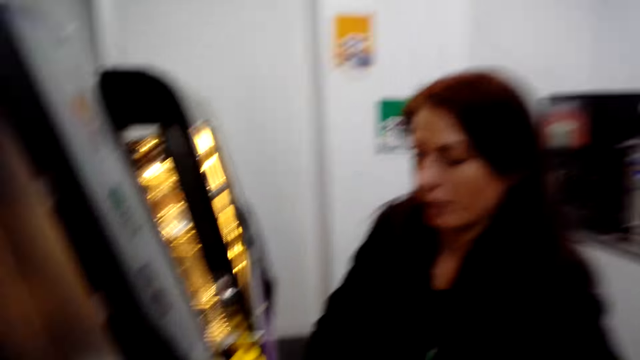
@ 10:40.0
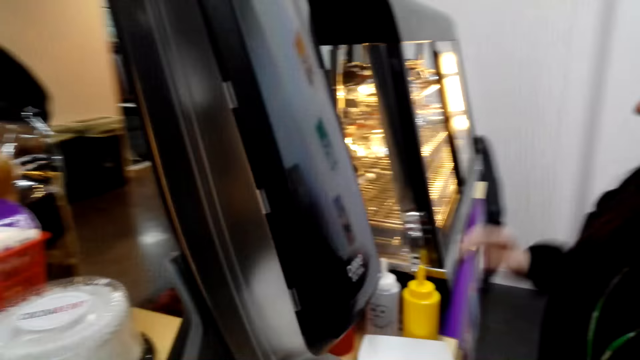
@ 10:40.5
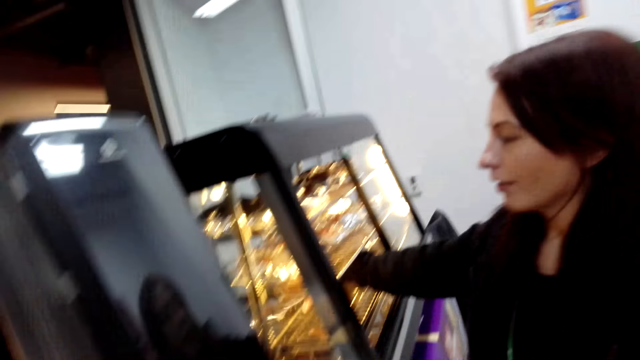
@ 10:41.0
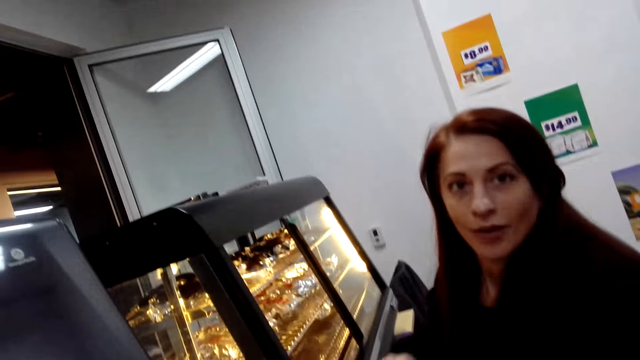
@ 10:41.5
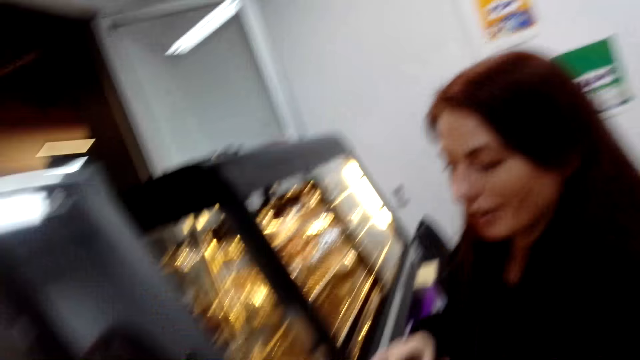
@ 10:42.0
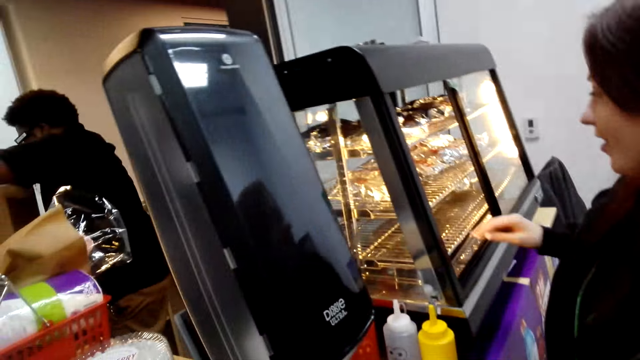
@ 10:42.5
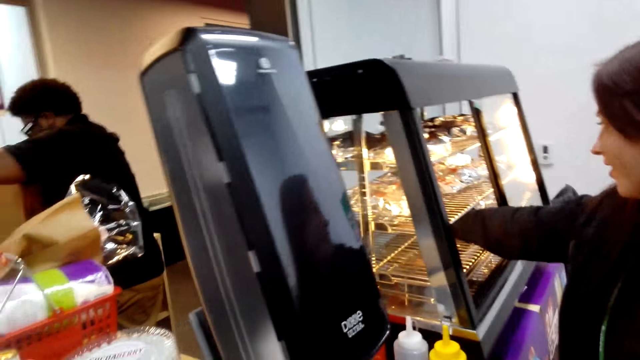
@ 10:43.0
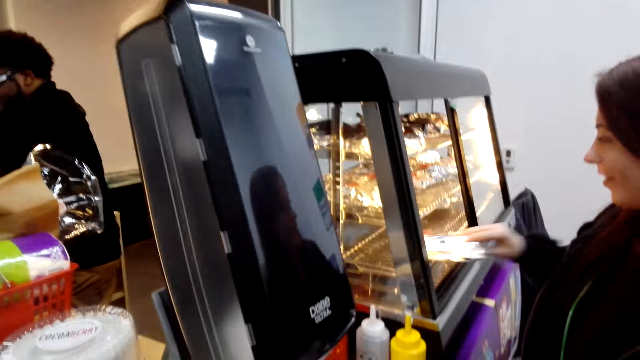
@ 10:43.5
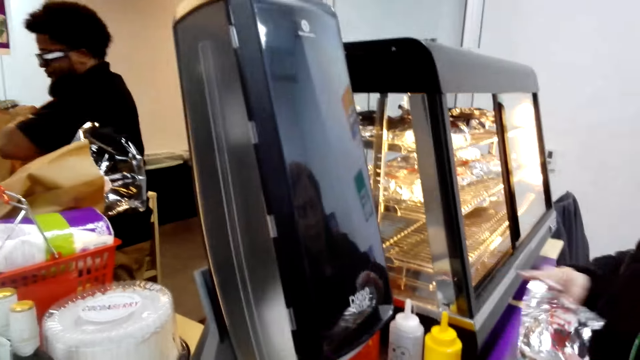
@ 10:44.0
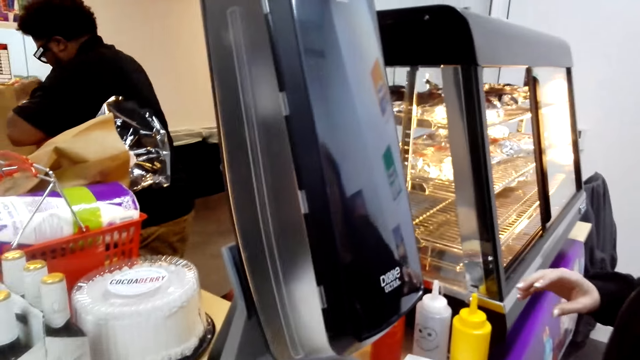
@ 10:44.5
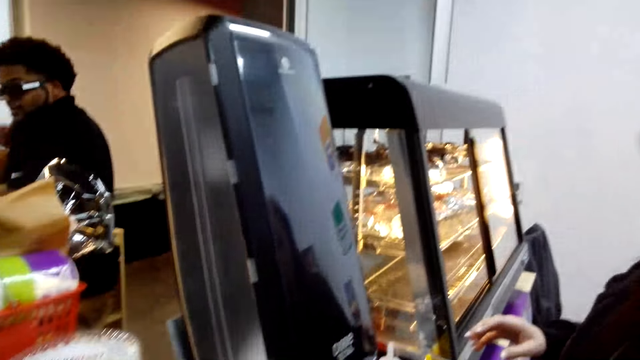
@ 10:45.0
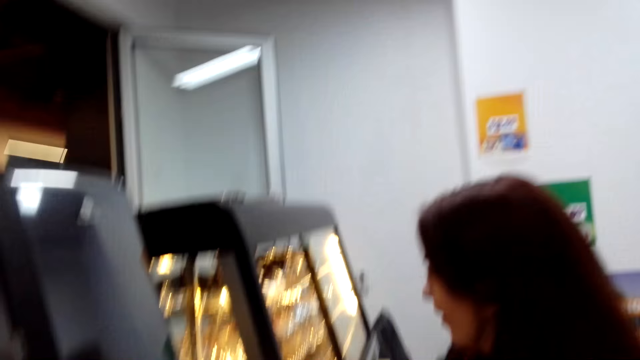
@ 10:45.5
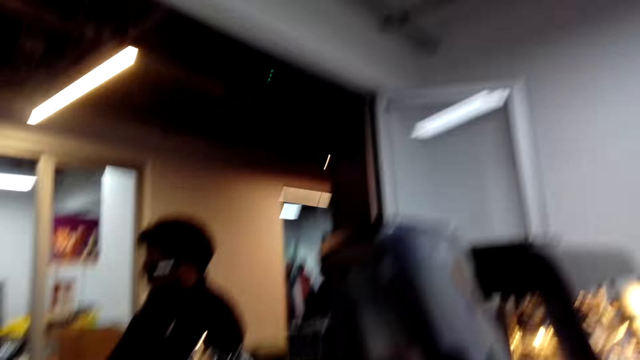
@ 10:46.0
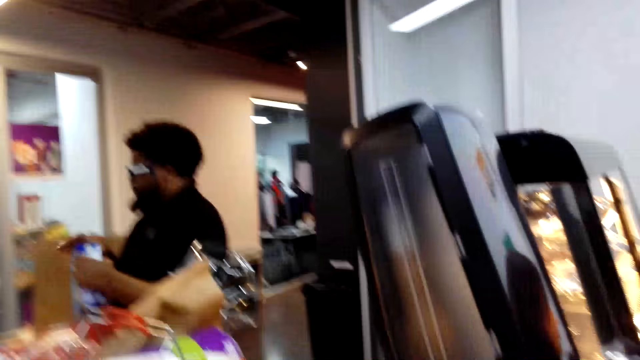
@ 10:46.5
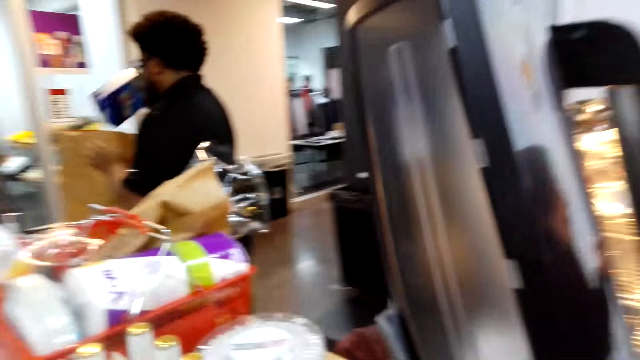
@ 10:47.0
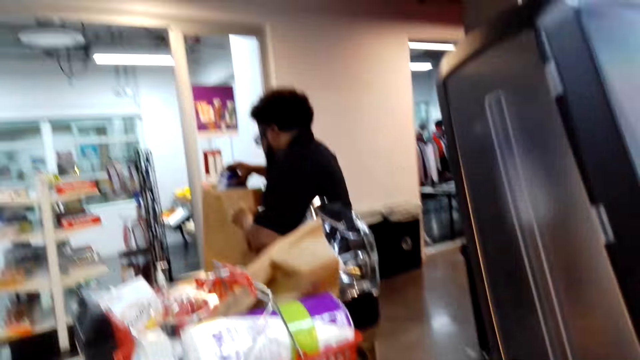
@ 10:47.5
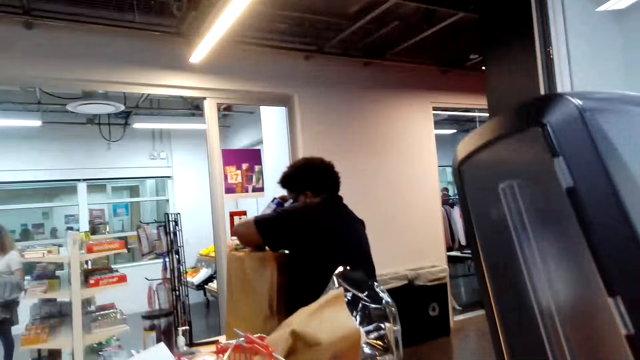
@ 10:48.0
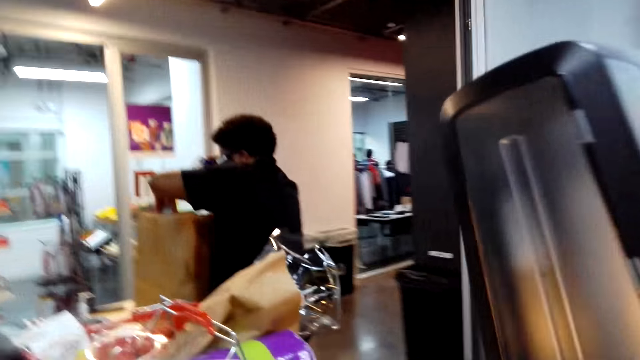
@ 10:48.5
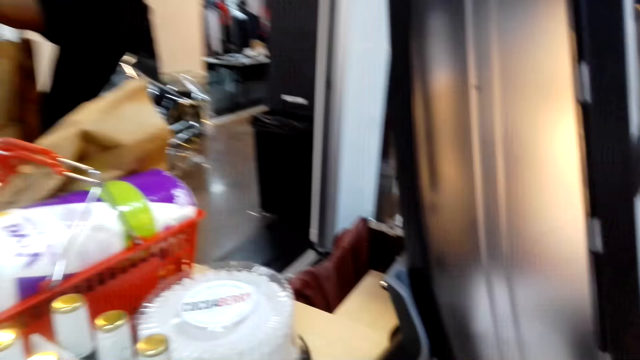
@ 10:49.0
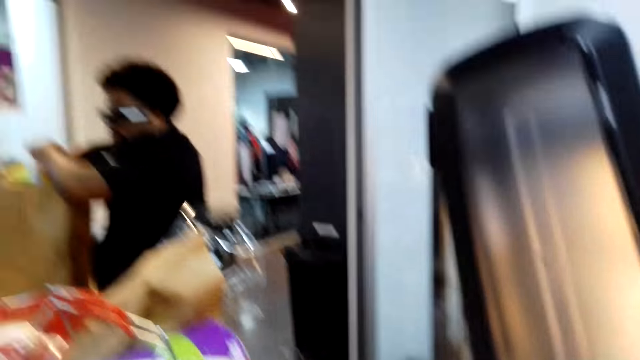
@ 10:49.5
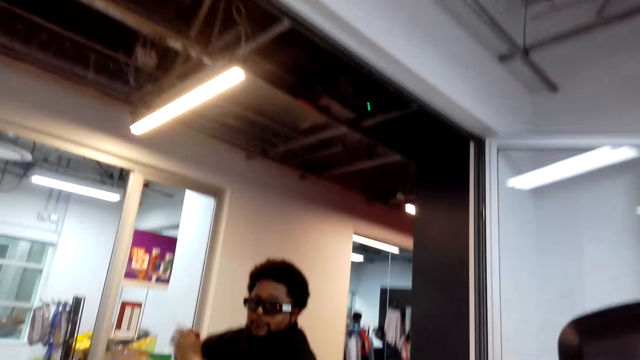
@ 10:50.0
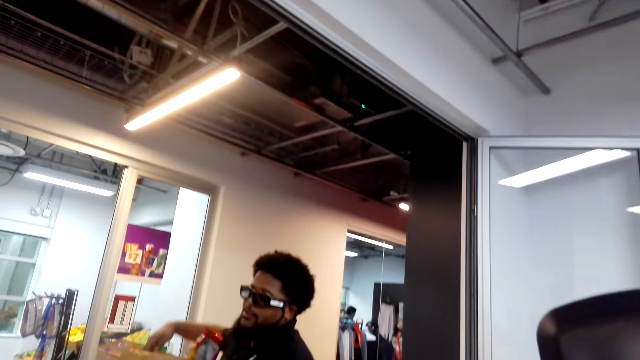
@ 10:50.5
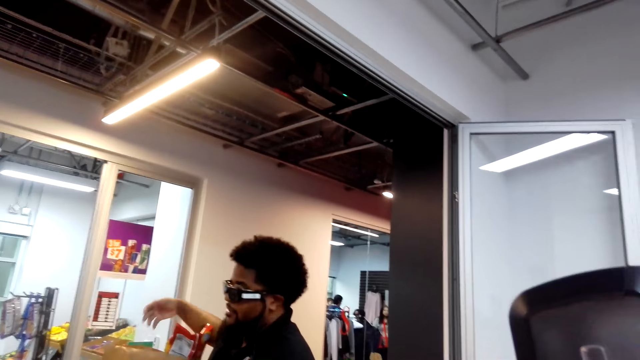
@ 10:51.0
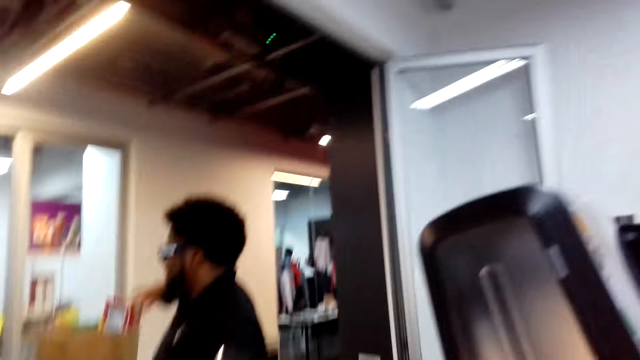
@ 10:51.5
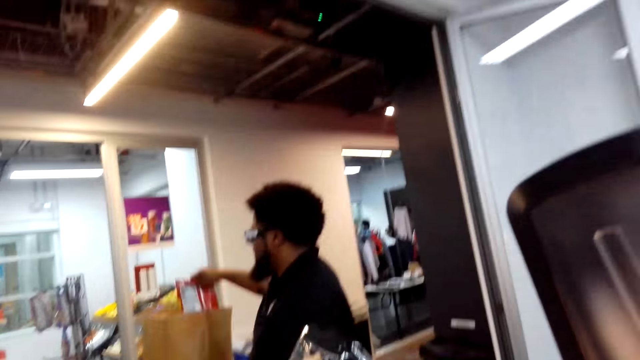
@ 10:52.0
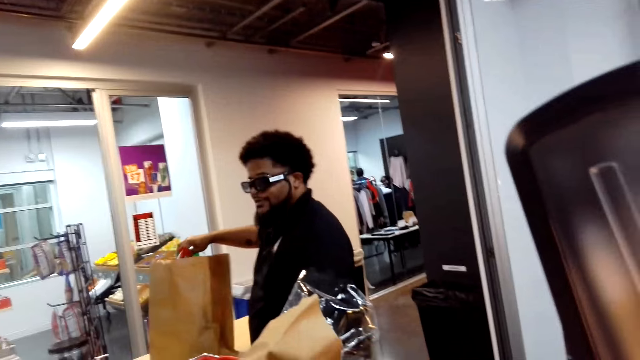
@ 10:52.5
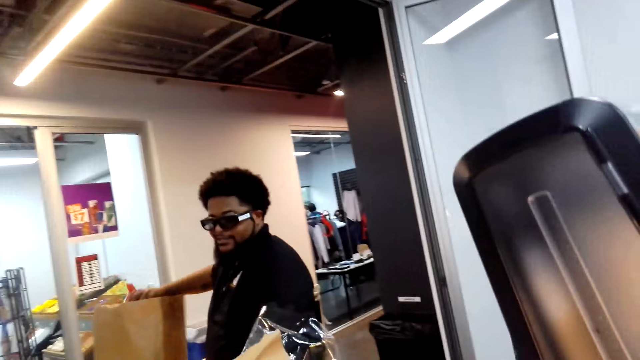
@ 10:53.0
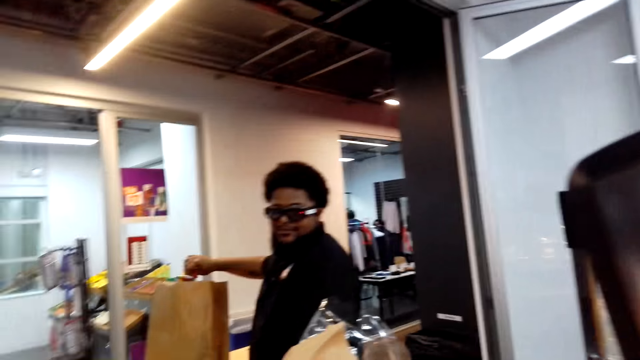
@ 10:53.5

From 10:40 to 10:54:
A person looks at the cakes. A woman picks something wrapped in aluminum foil from the display counter. The camera wearer converses with the woman. The person looks at another person. The first person holds the sachet. A cashier scans a box of something and packs the box of something. The camera wearer converses with the cashier. A third person holds the paper bag.

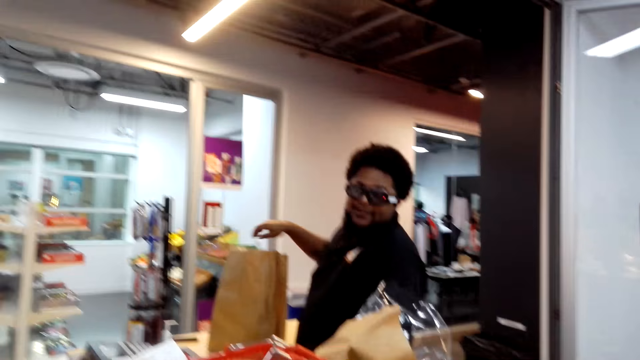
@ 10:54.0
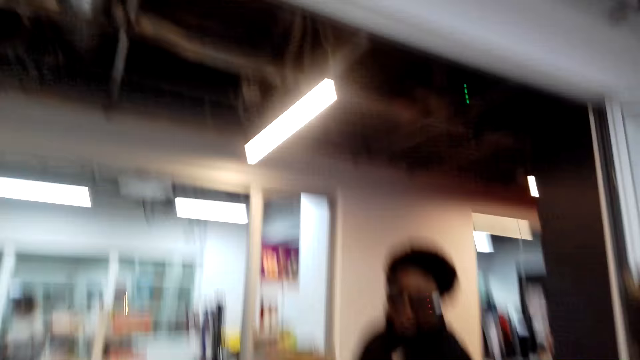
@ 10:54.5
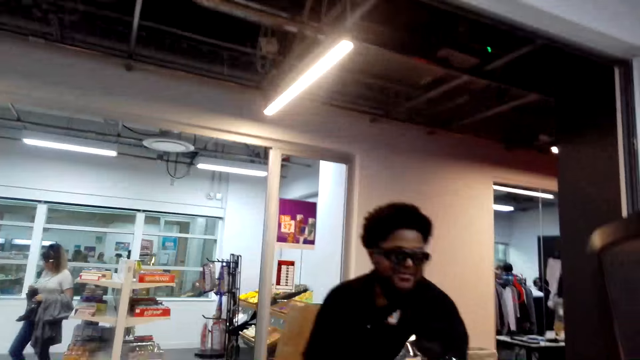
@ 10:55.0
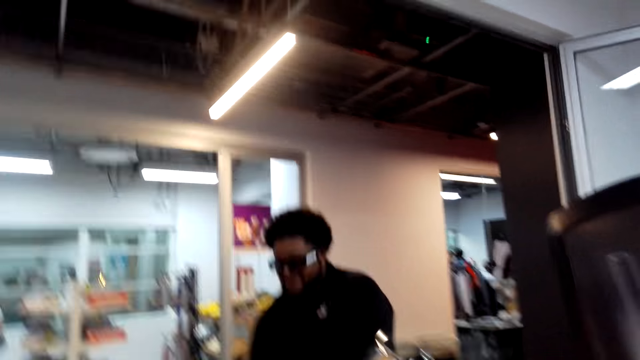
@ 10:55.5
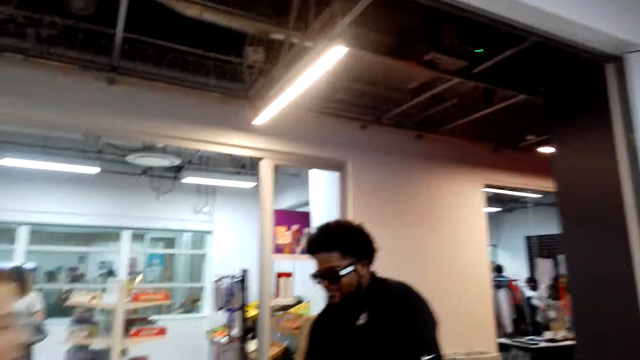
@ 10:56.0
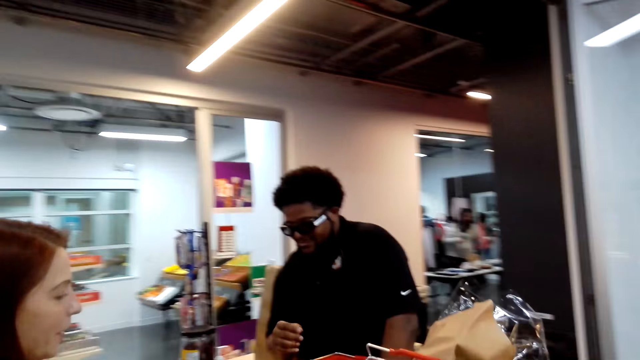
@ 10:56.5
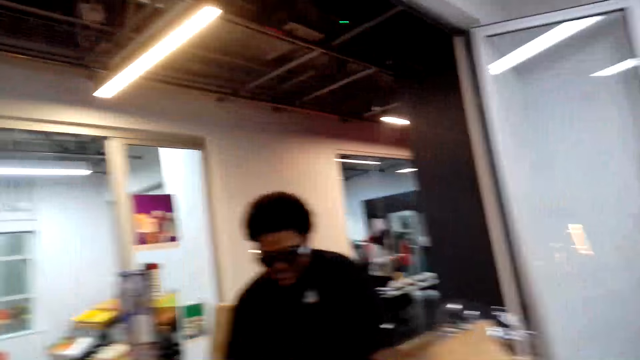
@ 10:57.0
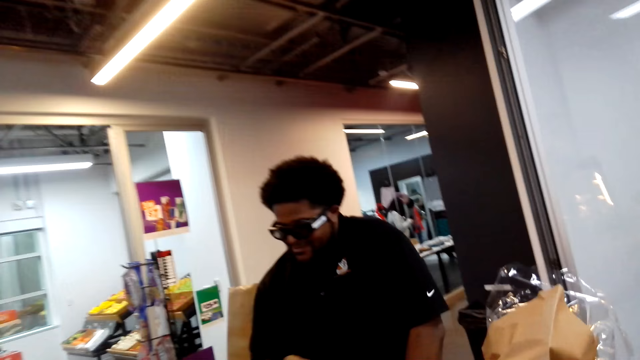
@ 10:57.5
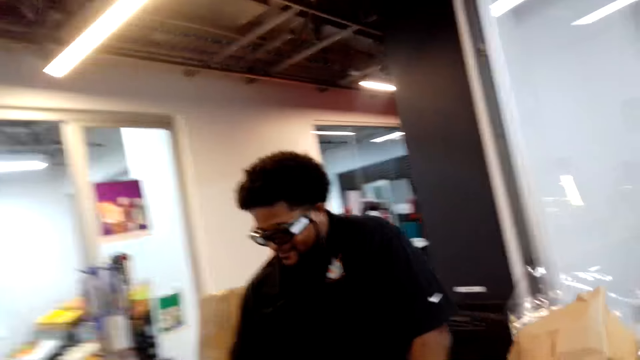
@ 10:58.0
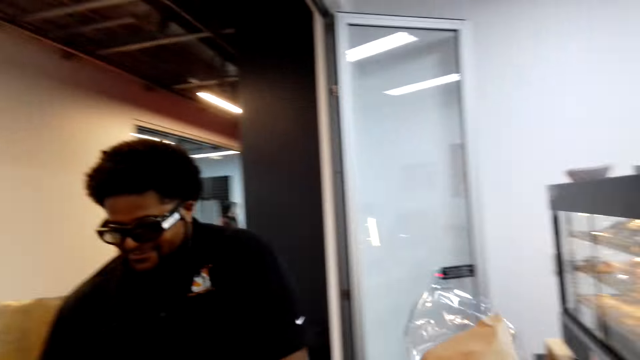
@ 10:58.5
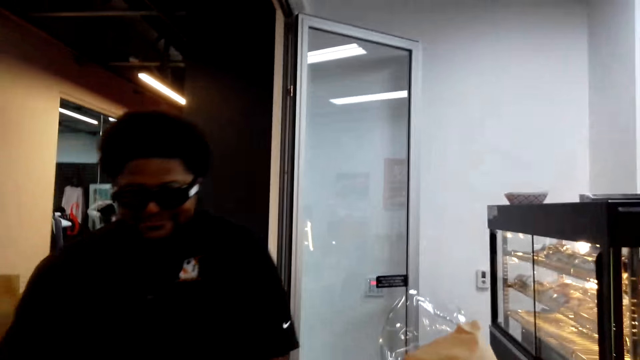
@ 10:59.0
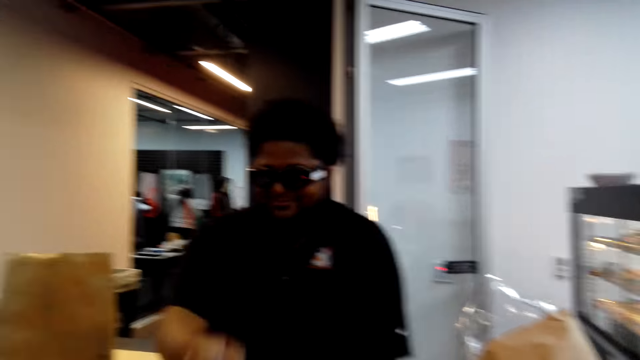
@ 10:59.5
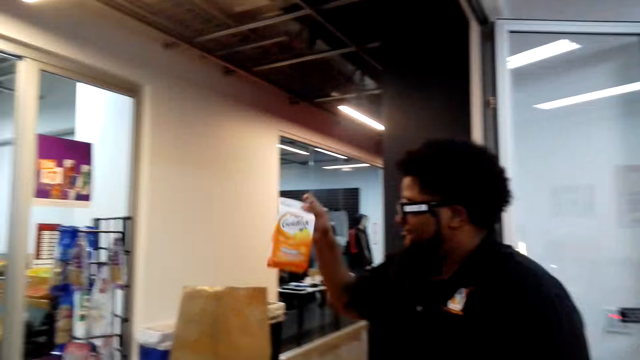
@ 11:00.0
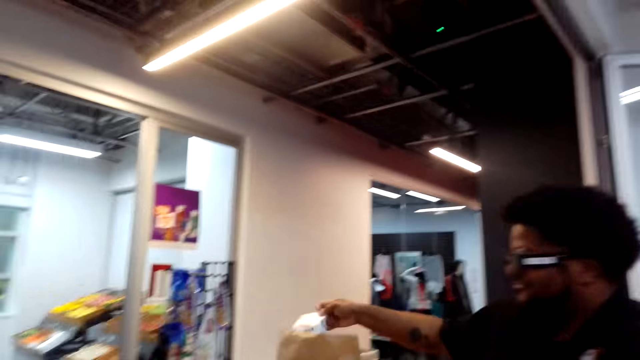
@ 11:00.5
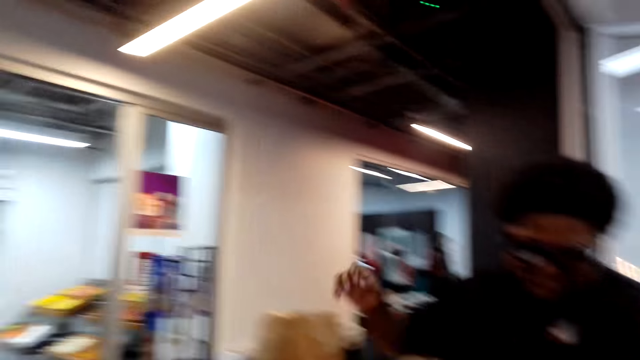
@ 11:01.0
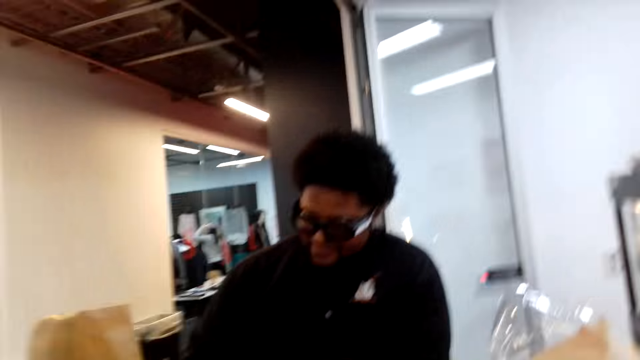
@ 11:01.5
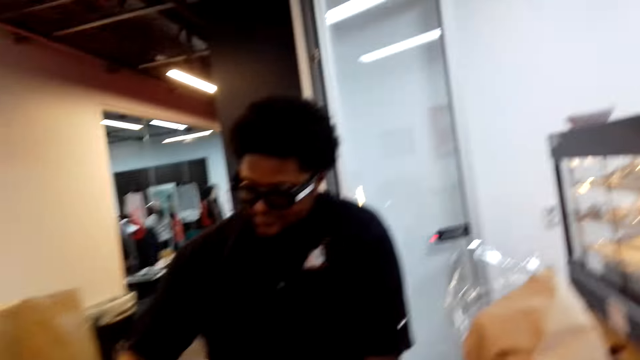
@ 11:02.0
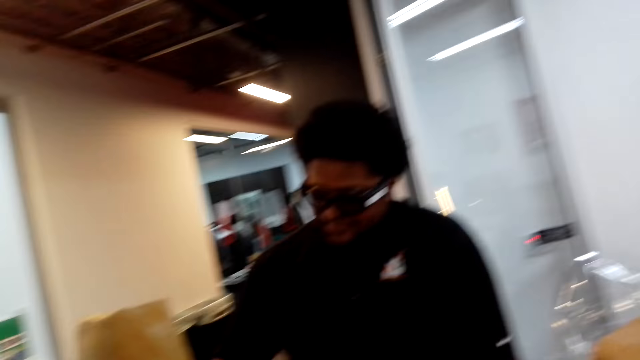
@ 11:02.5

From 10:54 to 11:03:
A person holds the drink. The cashier packs a box of milk into the paper bag and packs something into the paper bag. The camera wearer sings.
